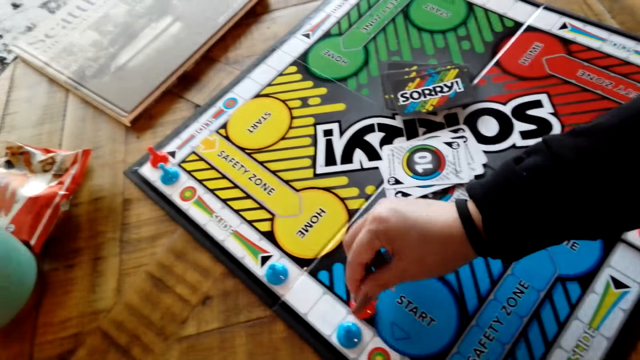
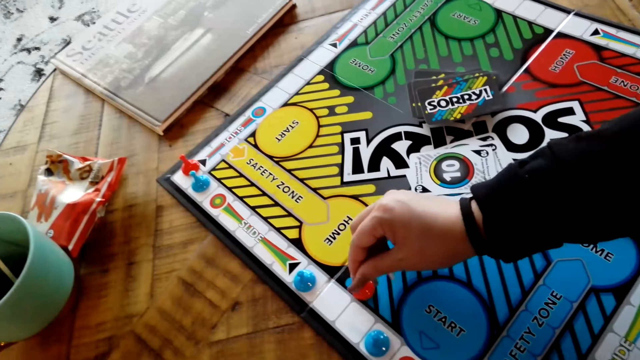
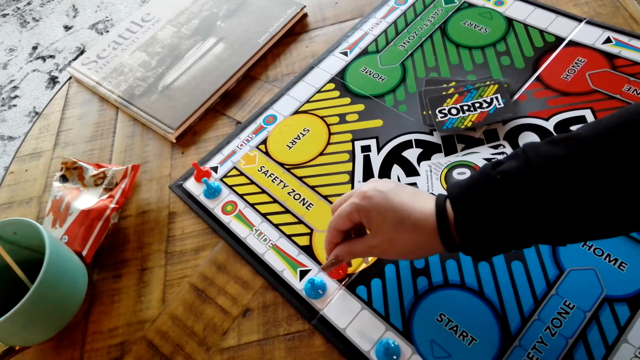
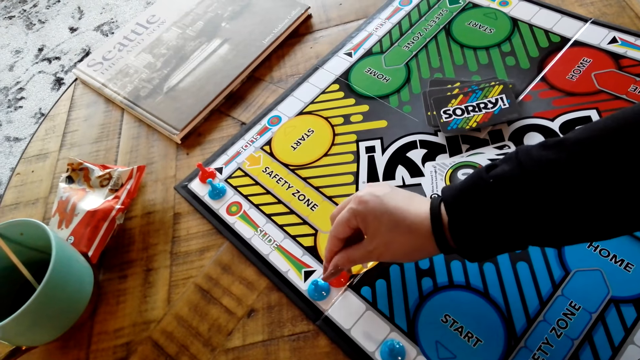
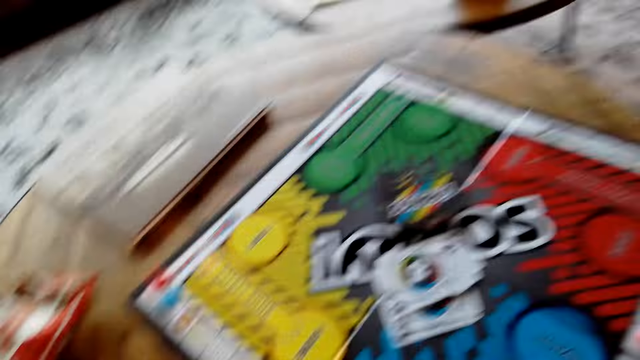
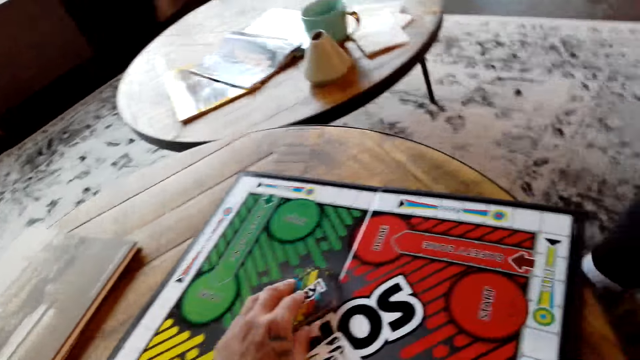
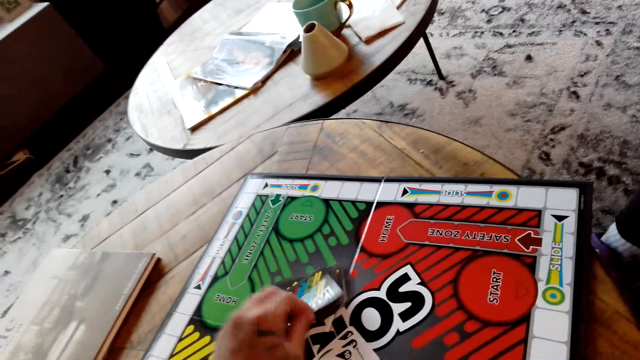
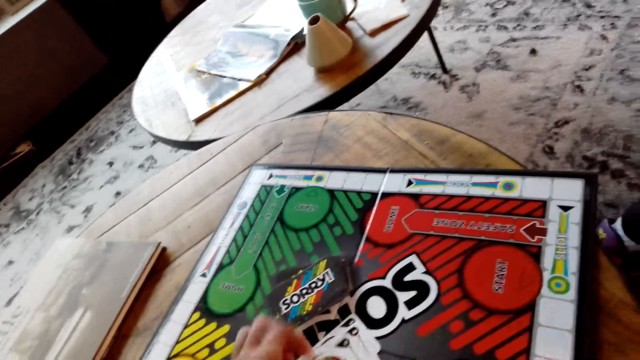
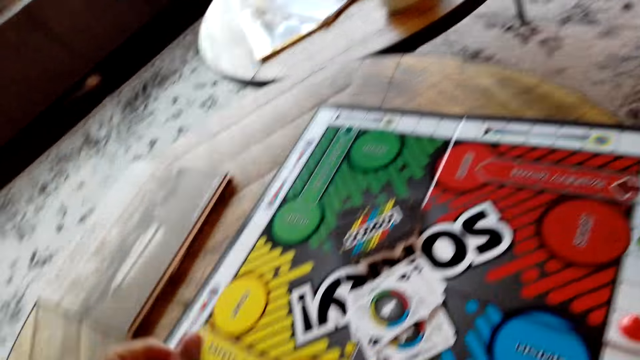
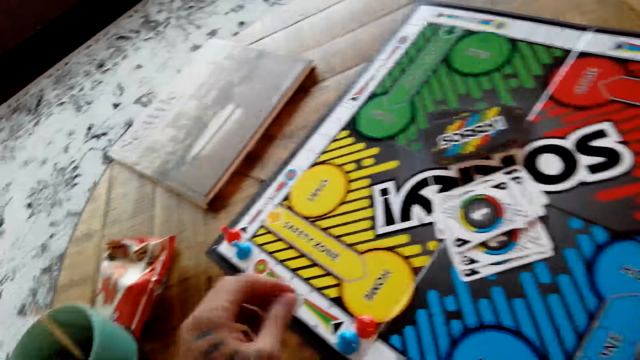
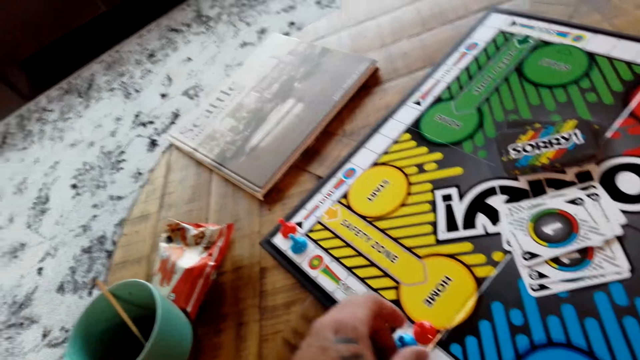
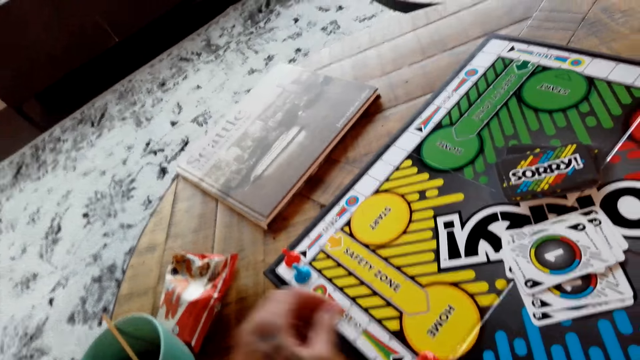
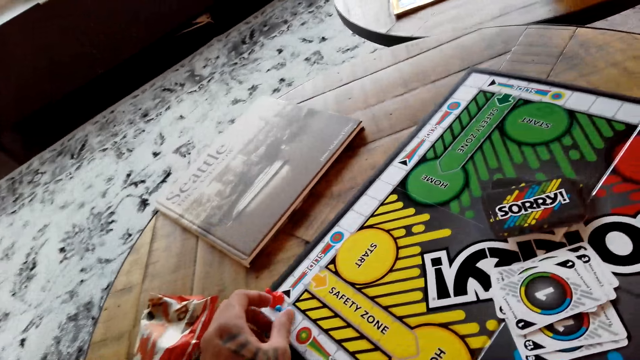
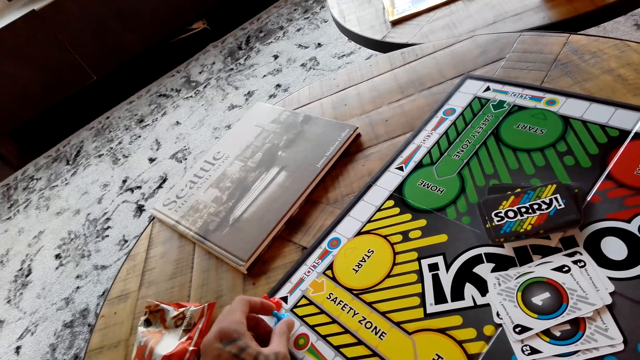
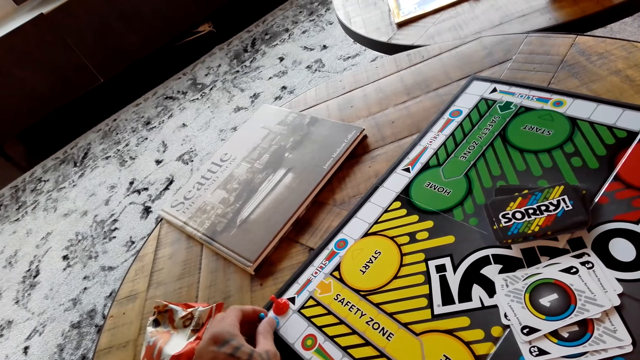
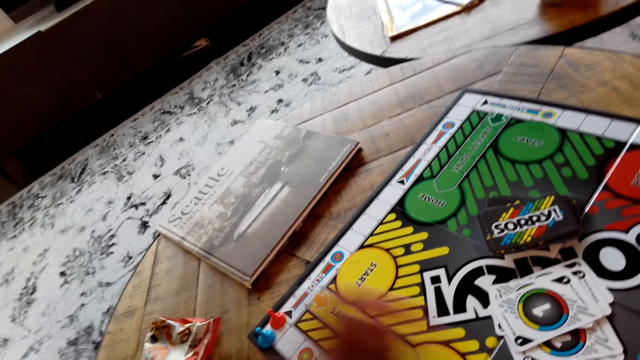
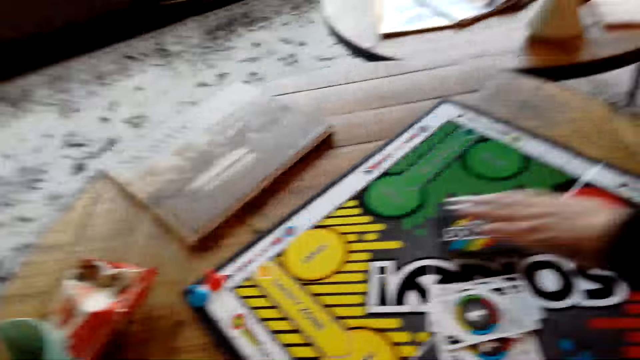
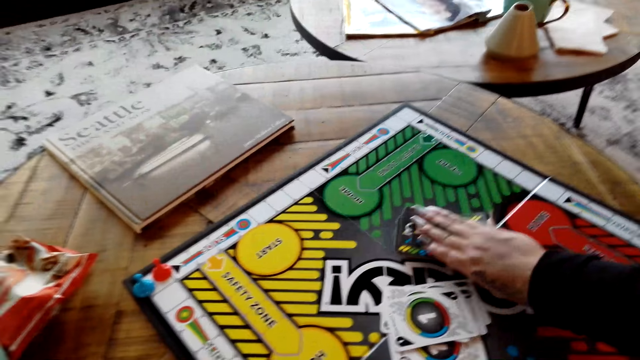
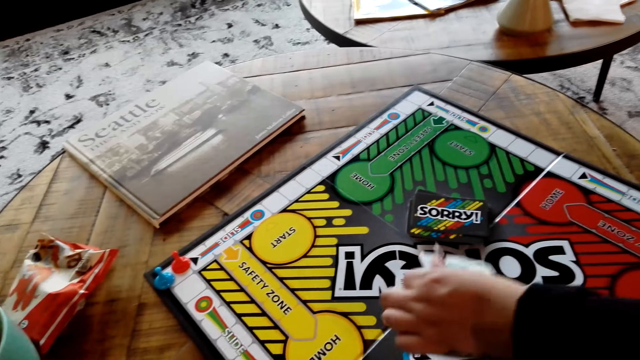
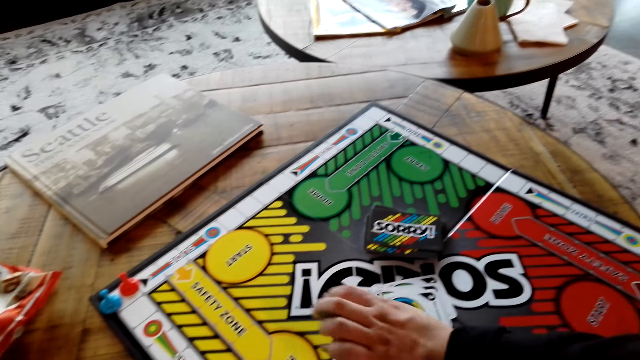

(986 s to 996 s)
The camera wearer picks up a board game card with his left hand. He moves the board game chips on the table.

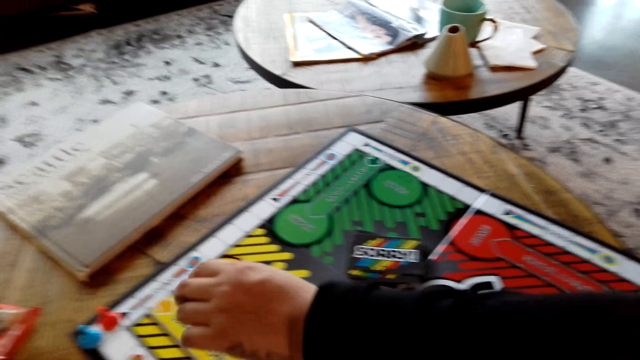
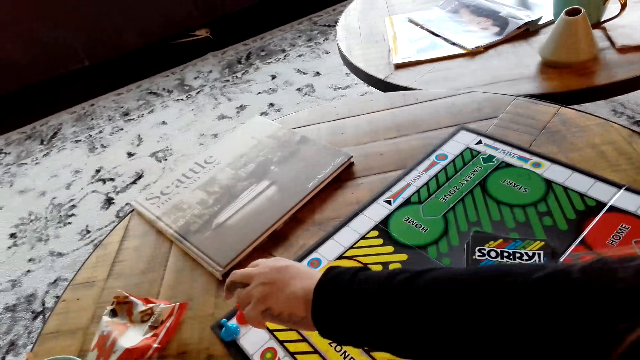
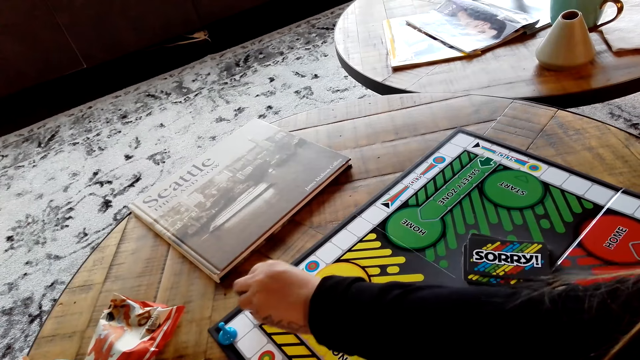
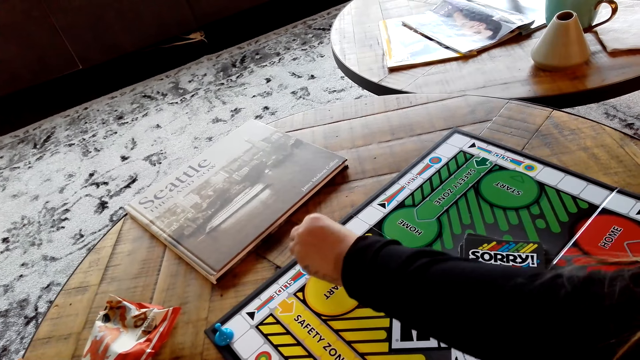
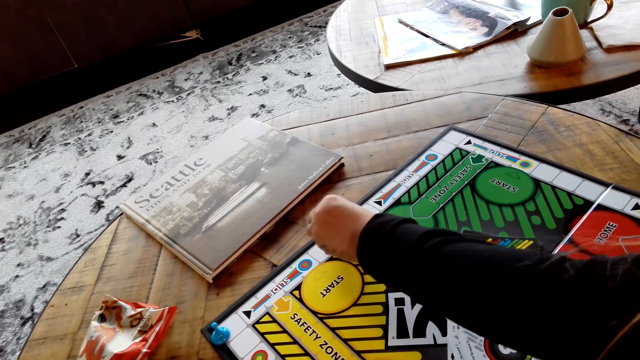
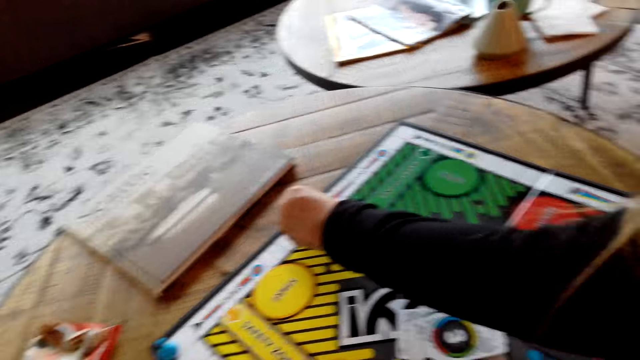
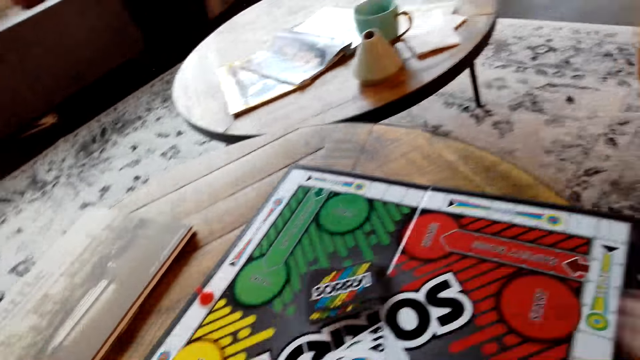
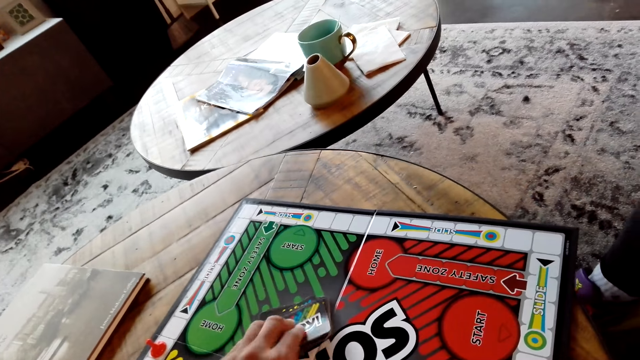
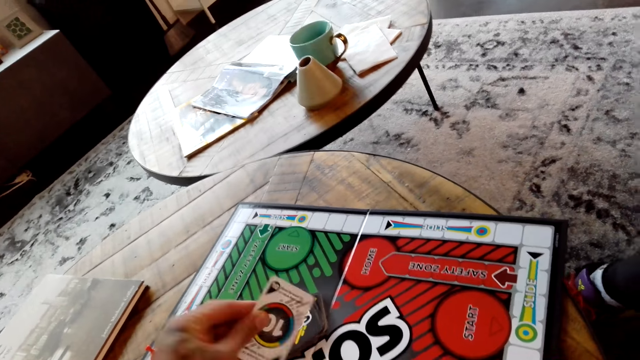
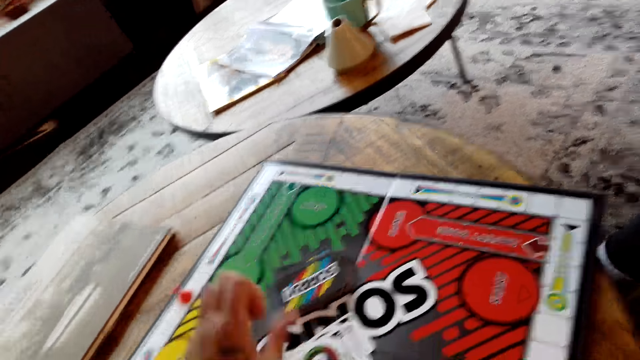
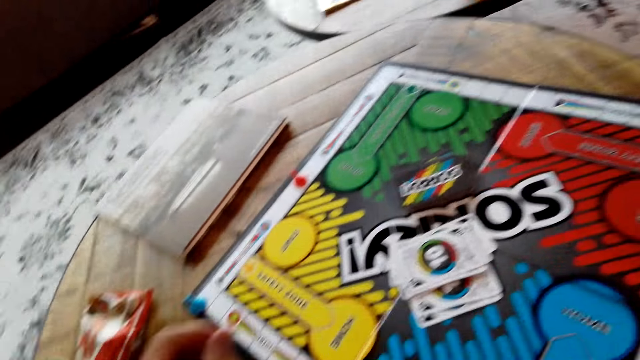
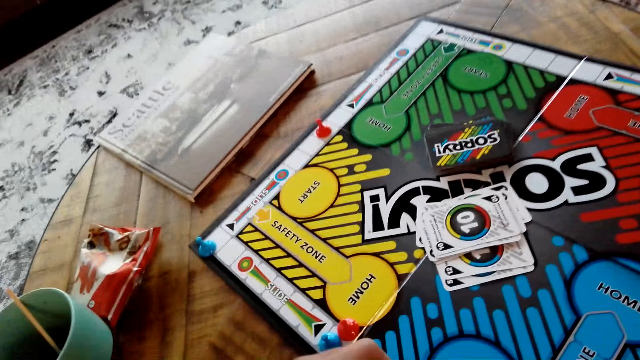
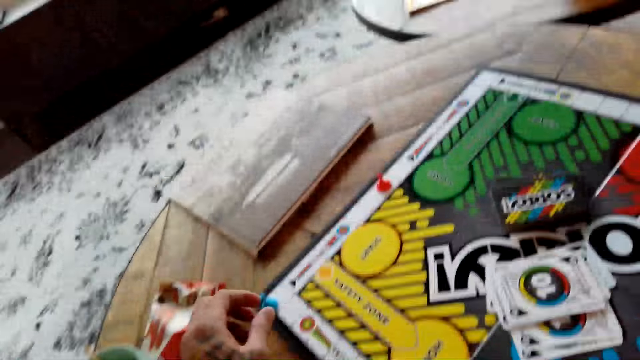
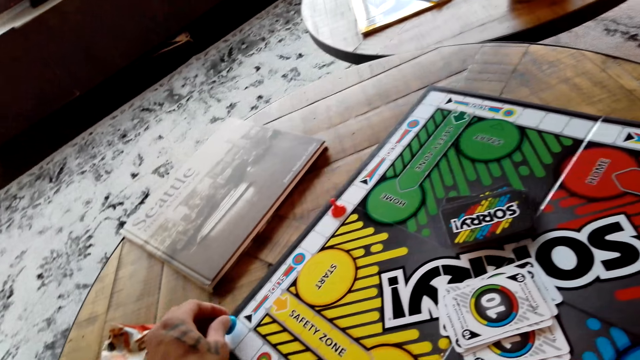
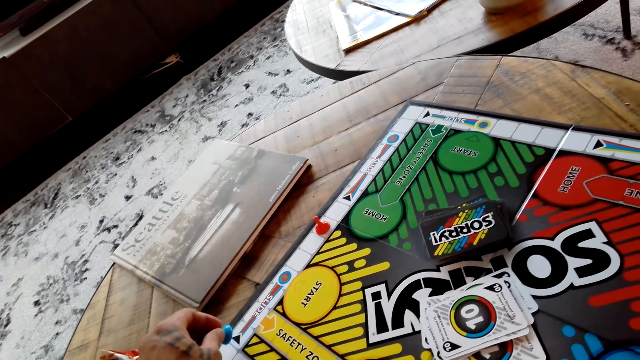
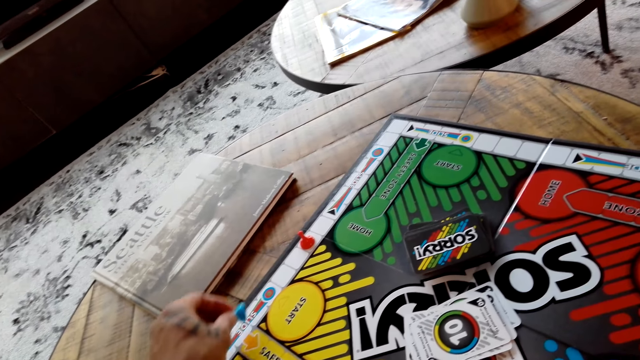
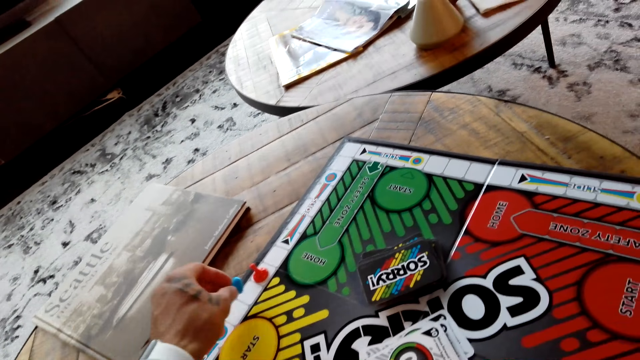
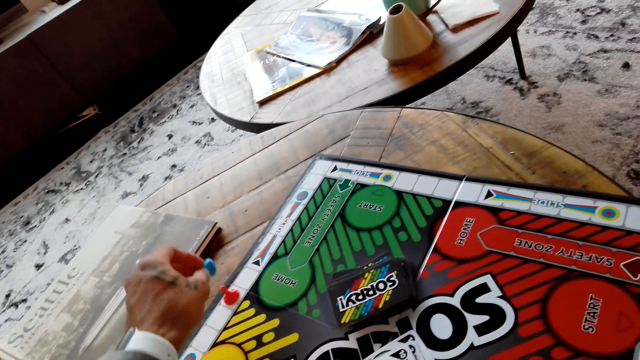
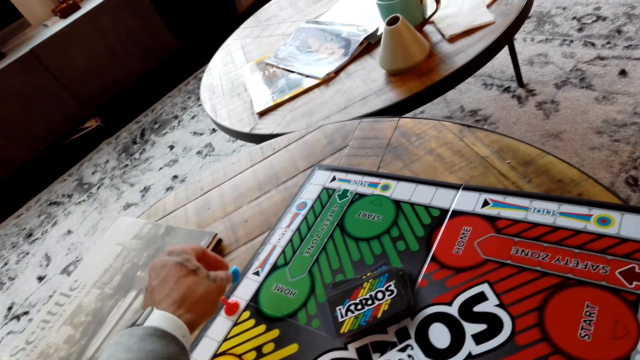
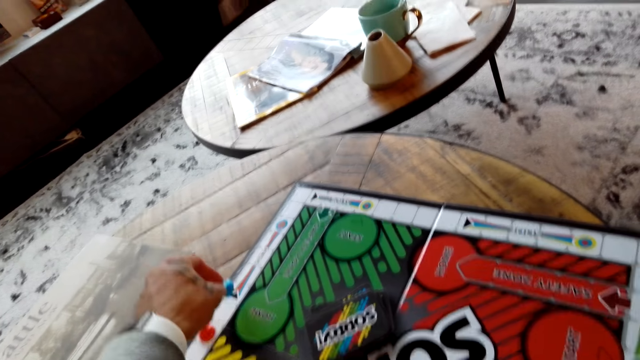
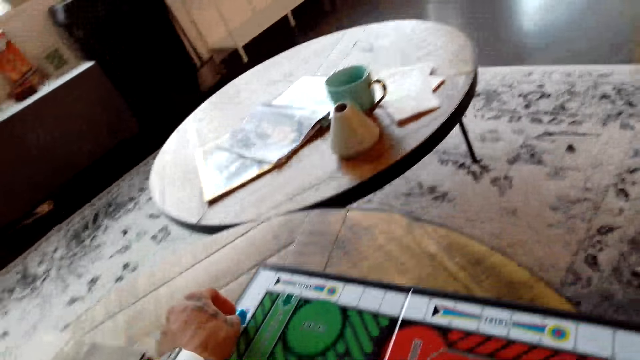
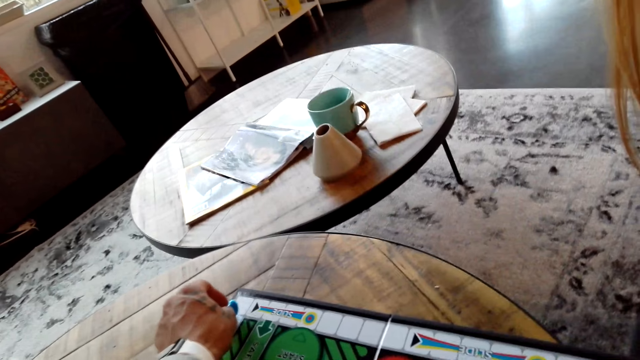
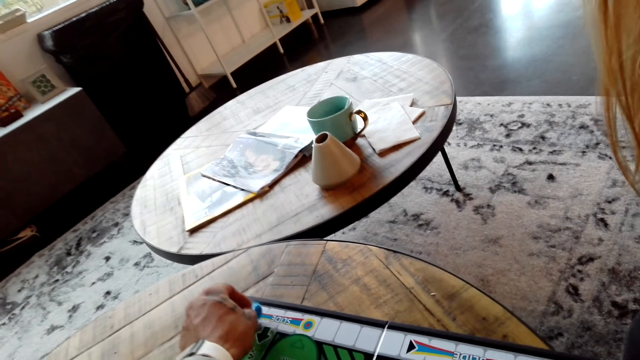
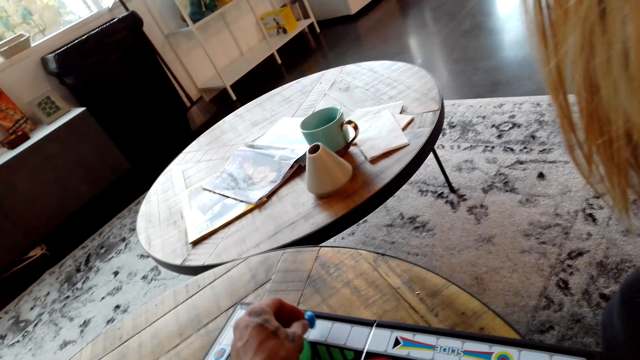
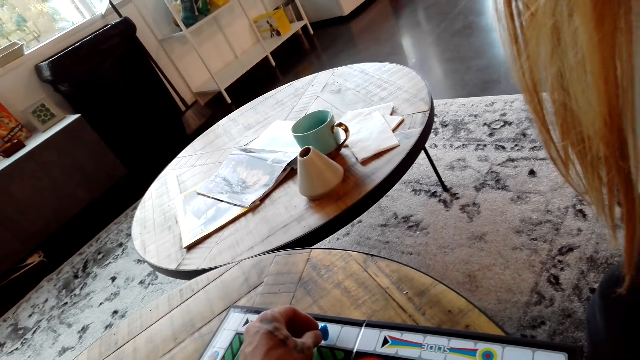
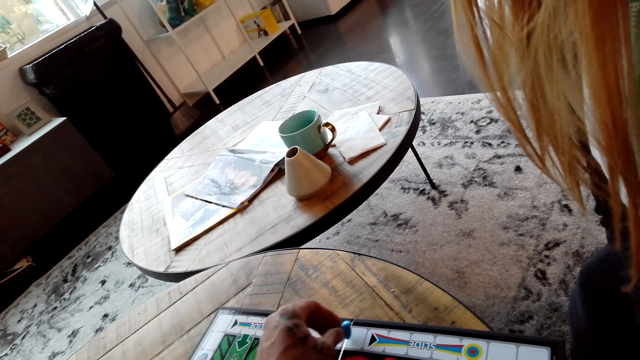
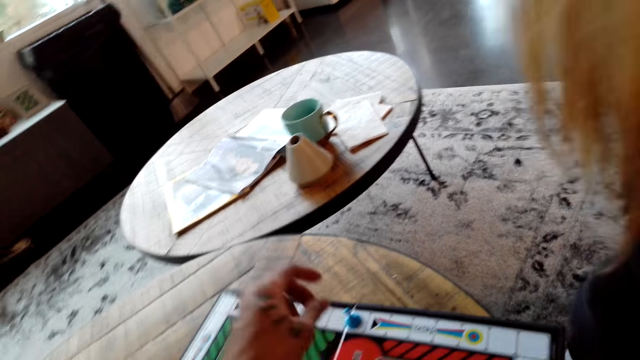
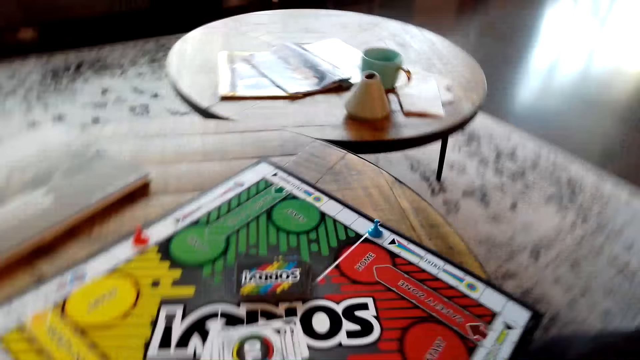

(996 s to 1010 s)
A lady moves the board game chips on the table. The camera wearer picks up a board game card with his left hand. He moves the board game chips on the table.
